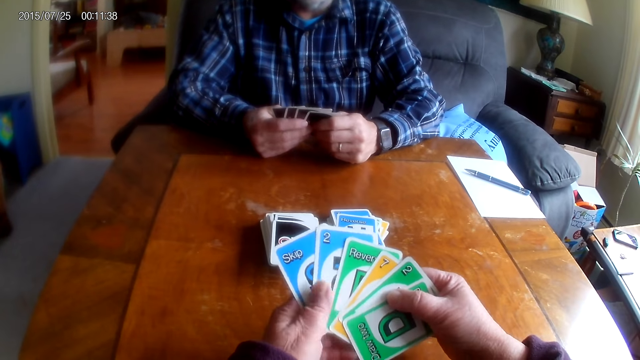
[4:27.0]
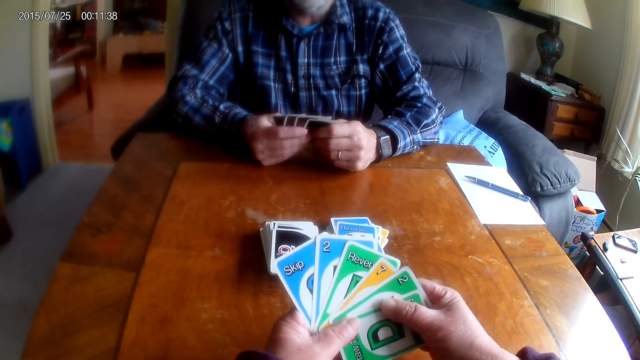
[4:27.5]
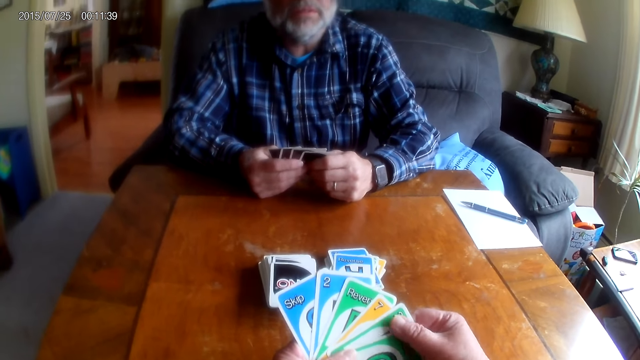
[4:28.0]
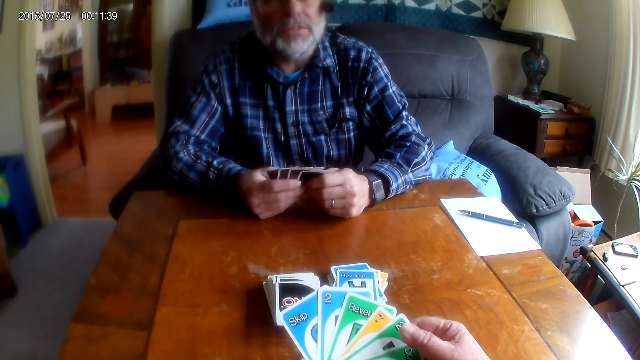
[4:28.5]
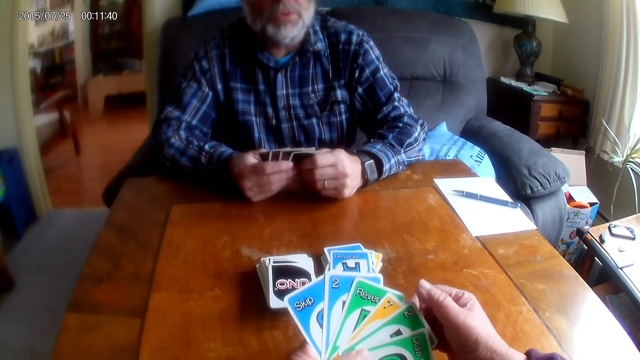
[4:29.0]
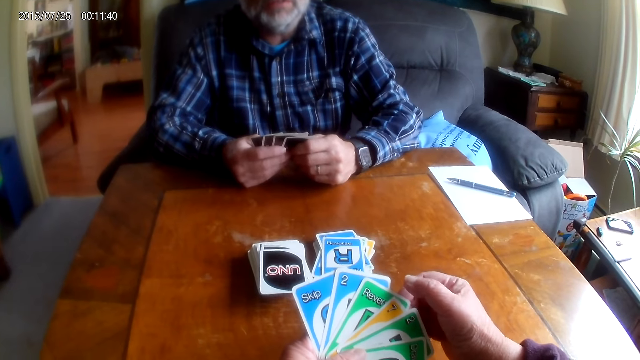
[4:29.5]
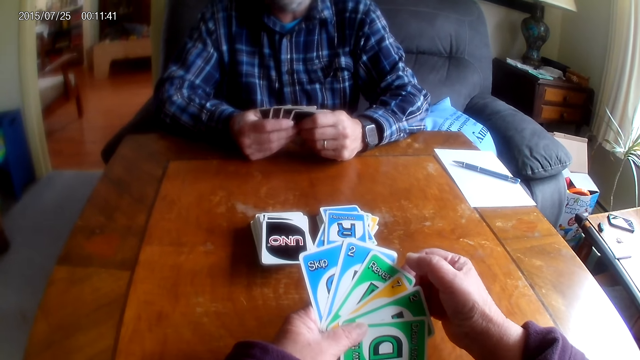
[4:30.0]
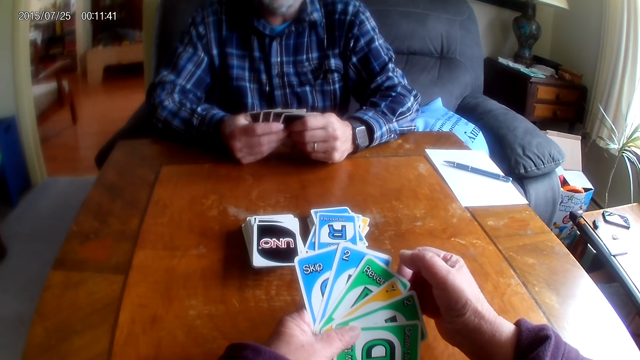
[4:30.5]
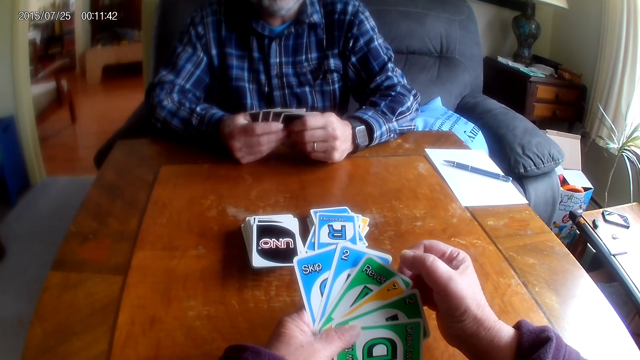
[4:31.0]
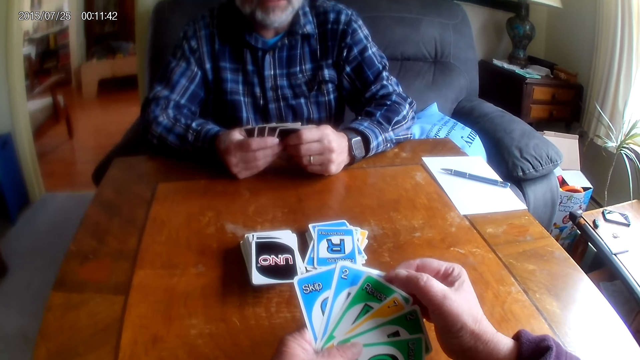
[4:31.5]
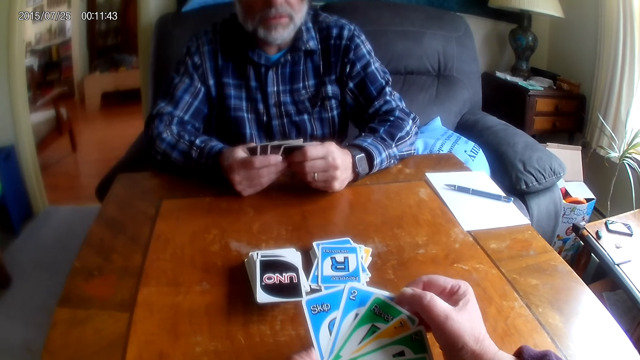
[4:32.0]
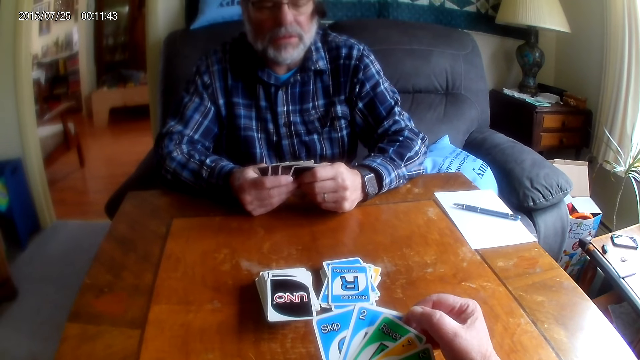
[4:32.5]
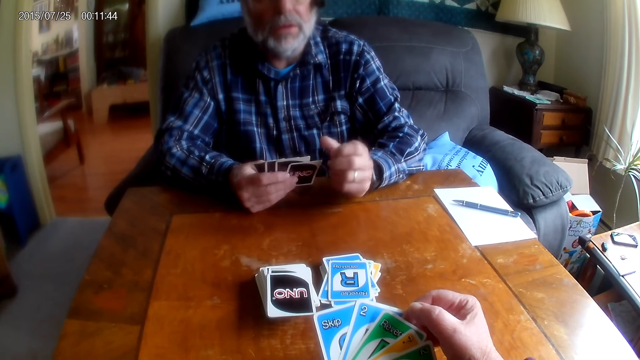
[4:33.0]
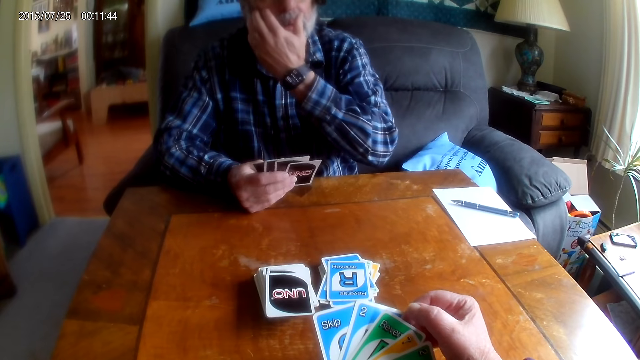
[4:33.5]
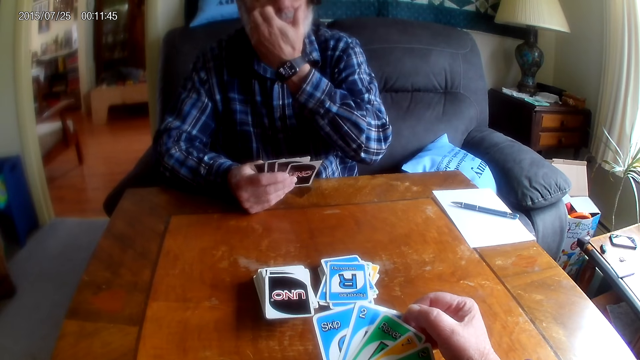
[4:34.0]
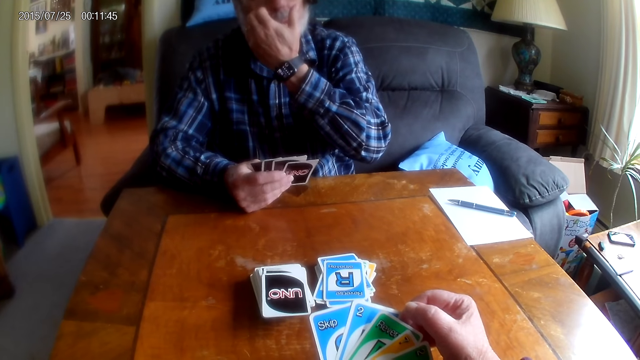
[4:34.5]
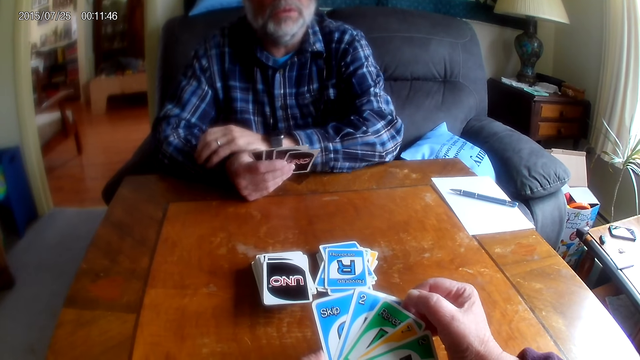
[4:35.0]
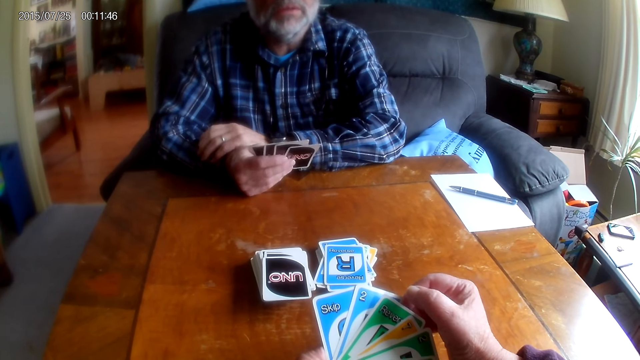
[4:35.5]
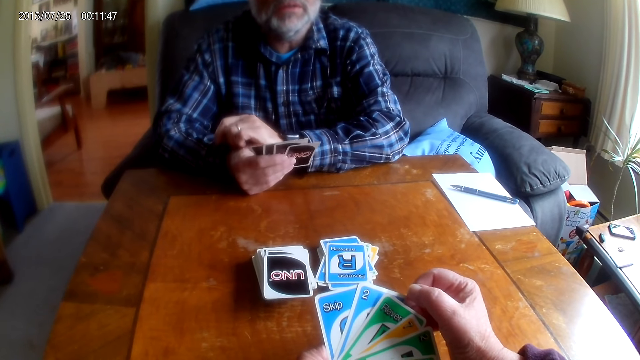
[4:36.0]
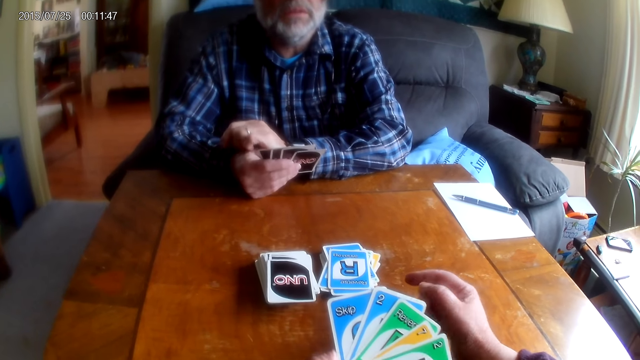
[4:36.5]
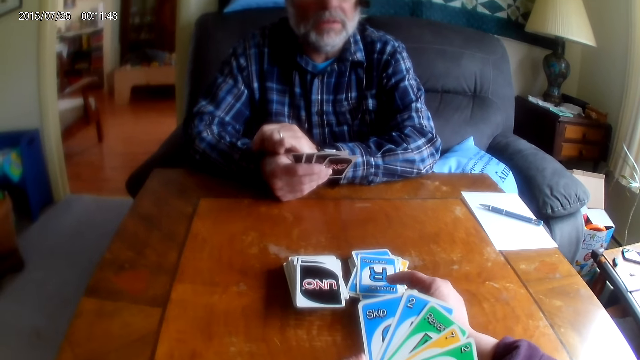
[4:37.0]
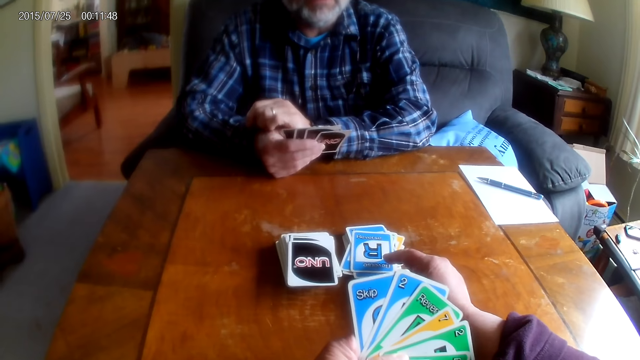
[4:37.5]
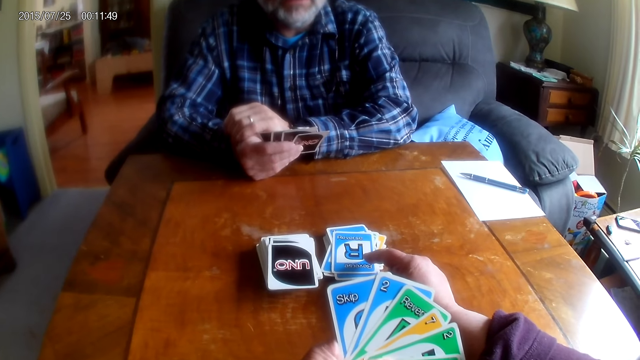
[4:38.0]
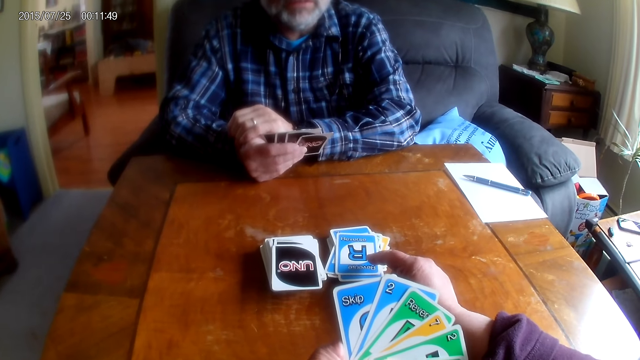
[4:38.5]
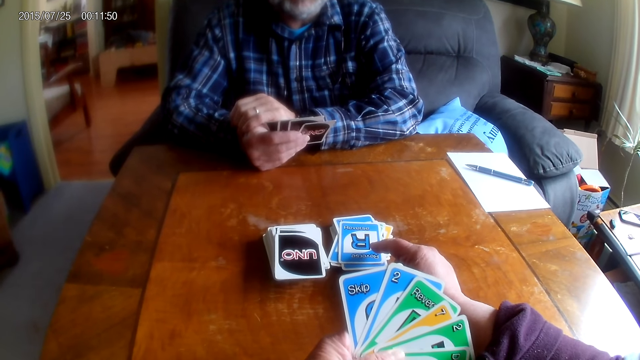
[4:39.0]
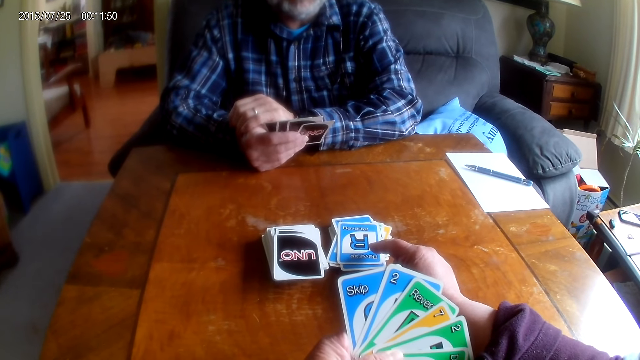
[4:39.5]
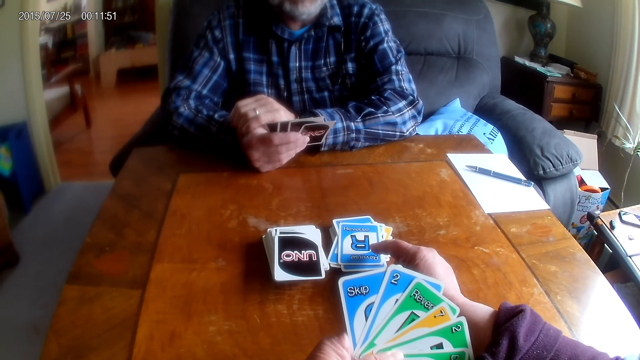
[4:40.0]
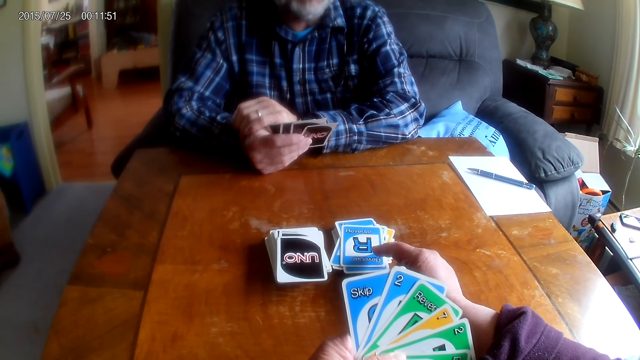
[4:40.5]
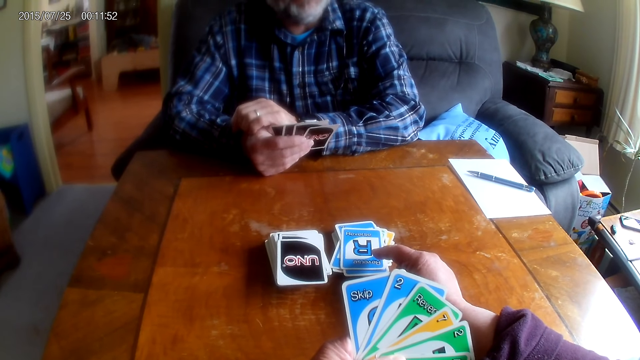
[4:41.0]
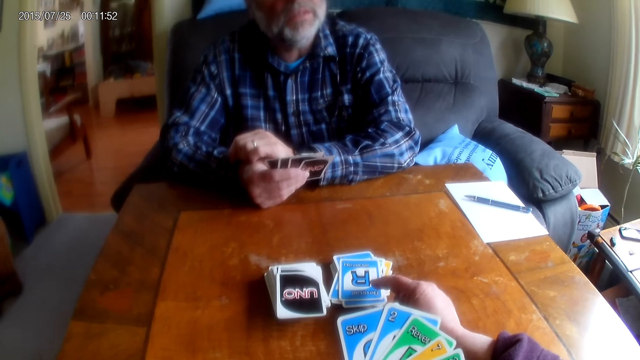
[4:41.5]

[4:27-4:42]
A man talks to a woman. The man scratches his face. The camera wearer points at the cards.

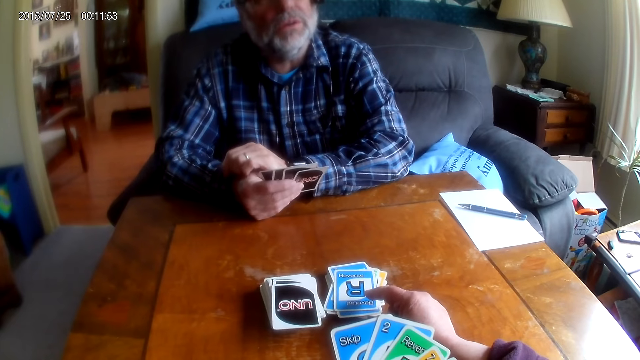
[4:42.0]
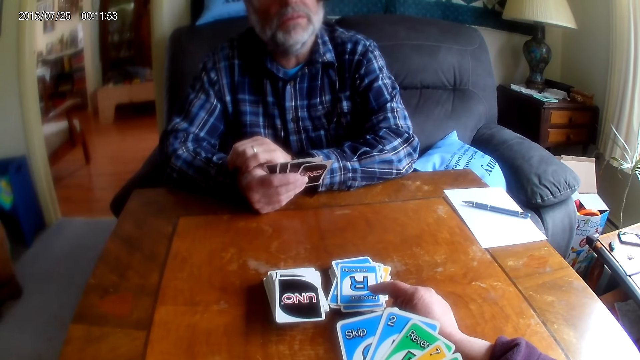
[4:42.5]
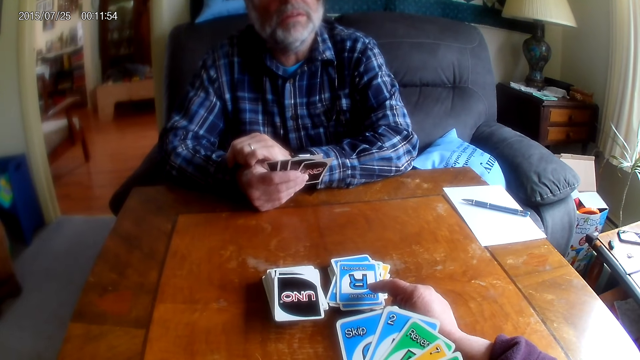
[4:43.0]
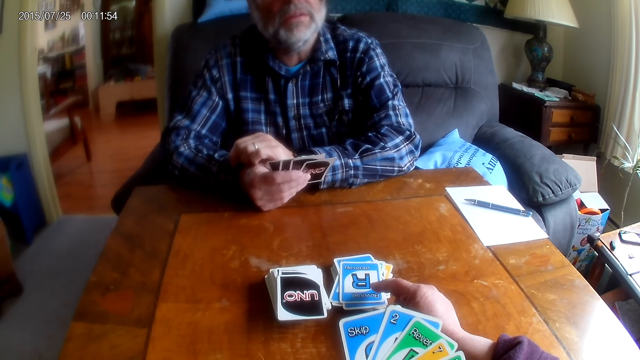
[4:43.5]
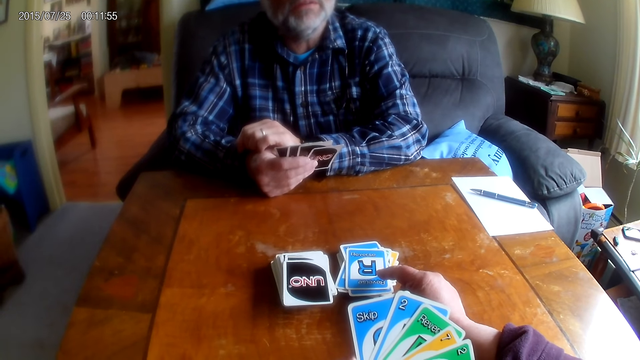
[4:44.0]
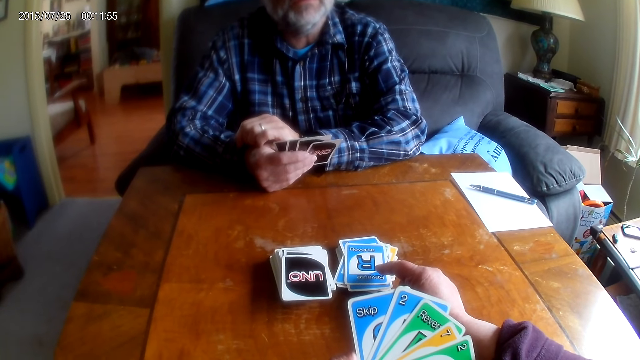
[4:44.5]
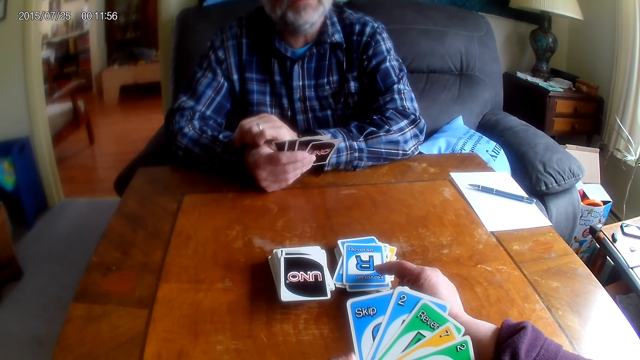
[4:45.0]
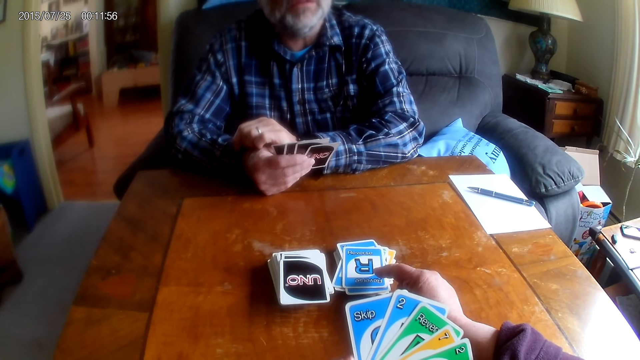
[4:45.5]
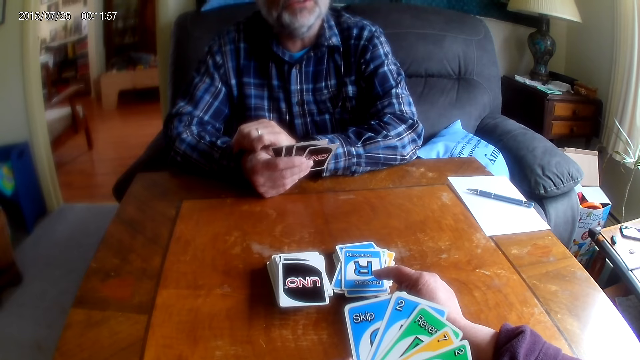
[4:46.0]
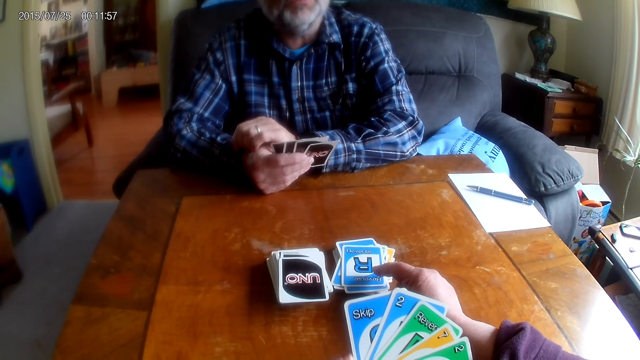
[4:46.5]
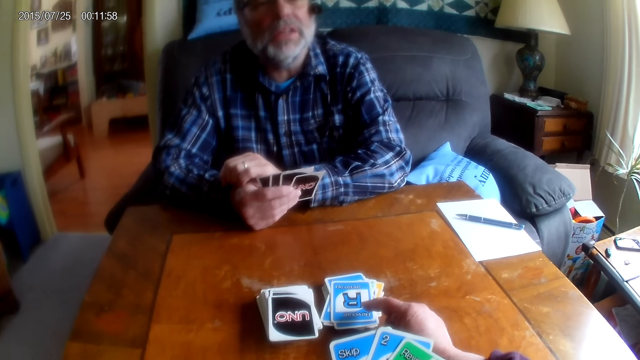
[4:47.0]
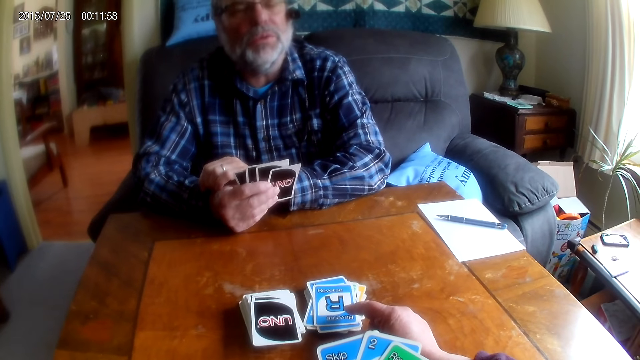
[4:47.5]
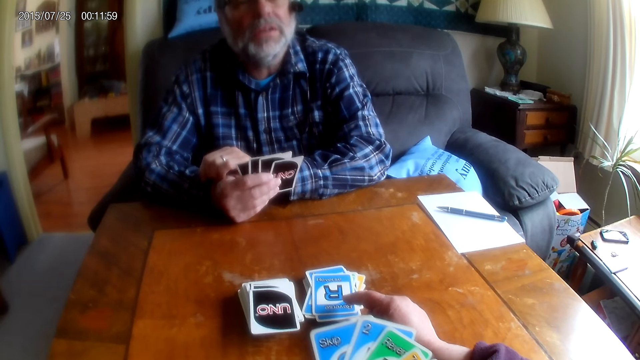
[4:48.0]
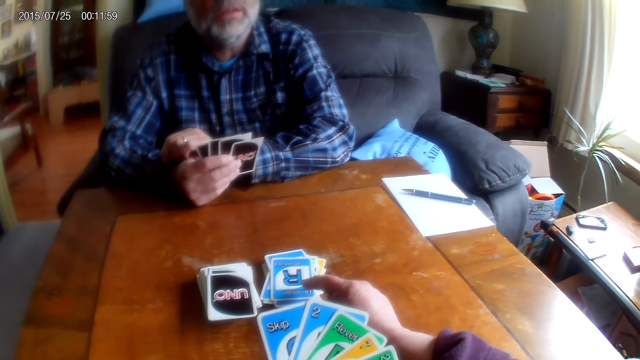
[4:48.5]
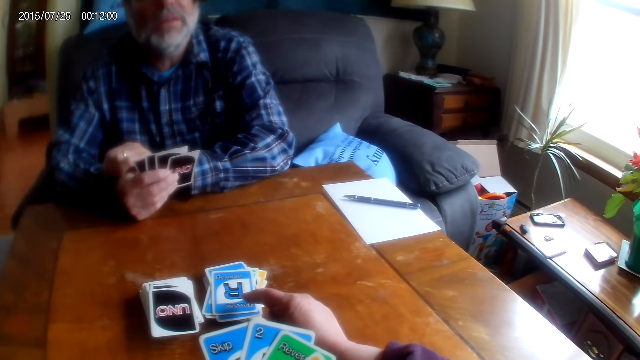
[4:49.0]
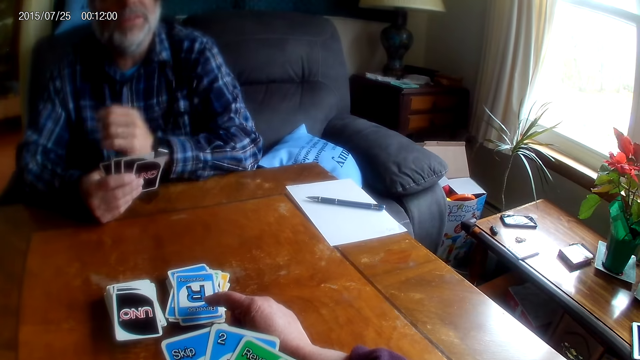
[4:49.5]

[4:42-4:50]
The camera wearer talks with a man.
